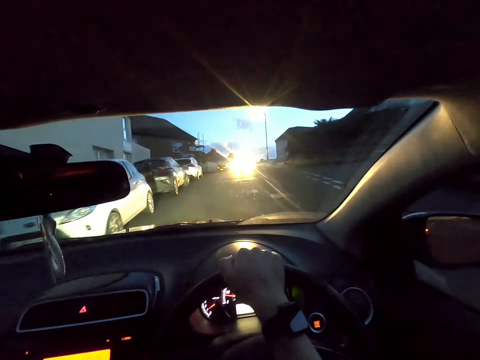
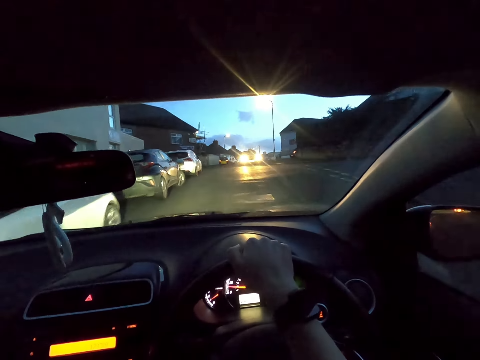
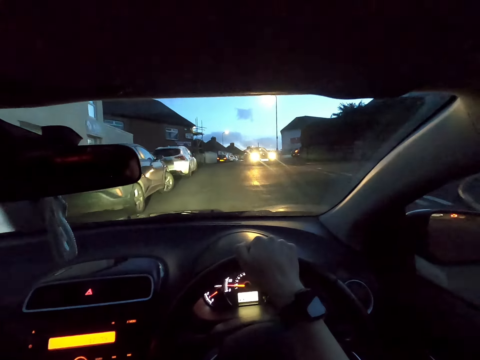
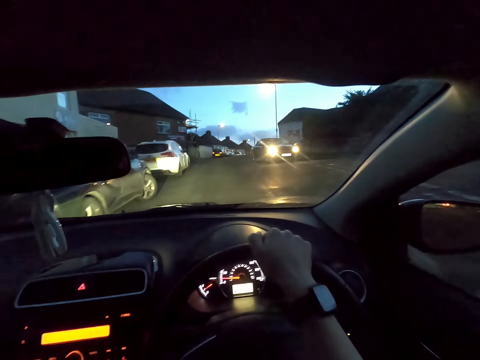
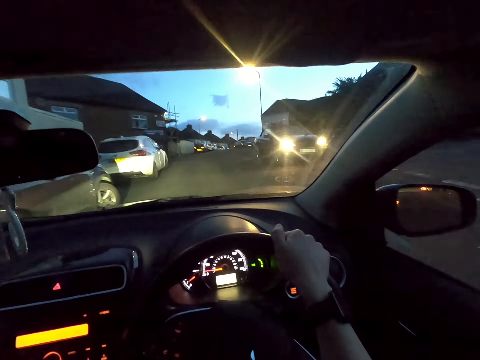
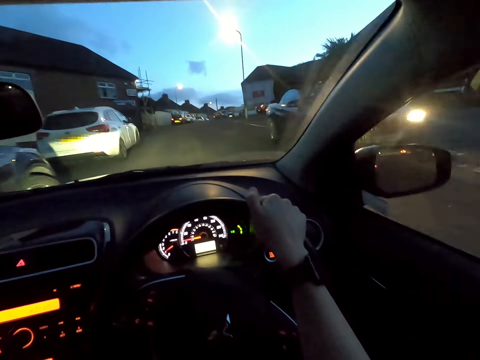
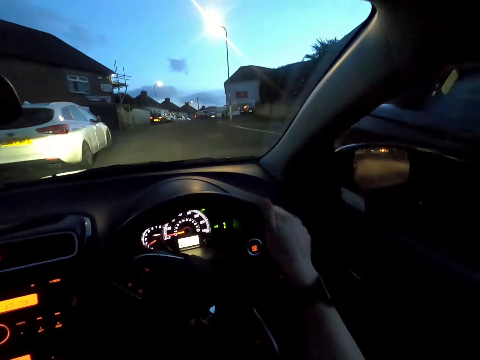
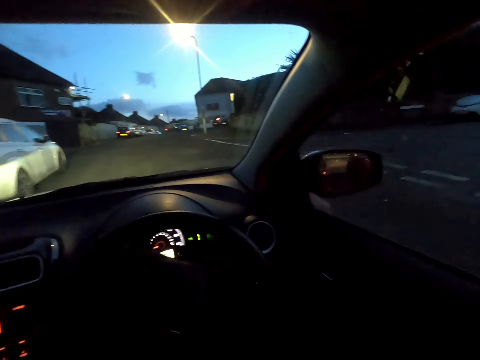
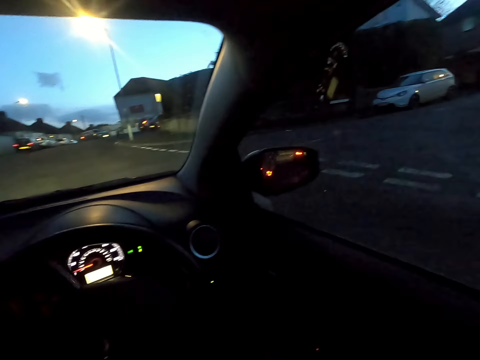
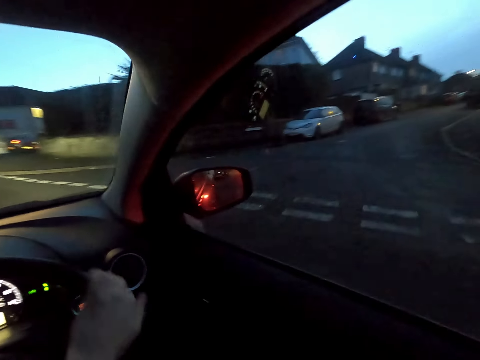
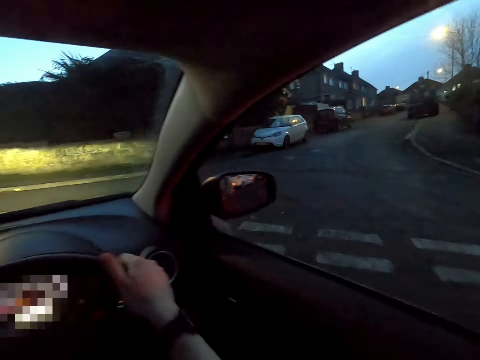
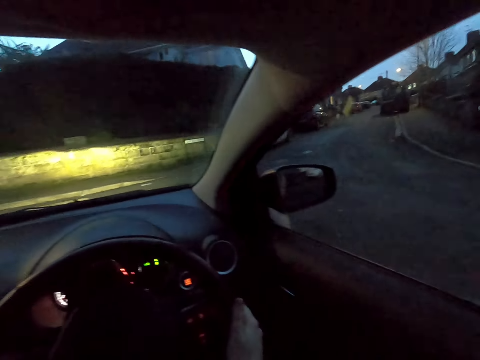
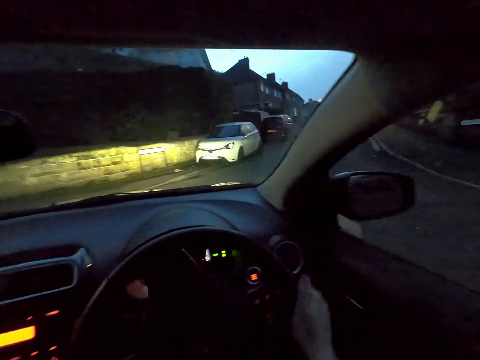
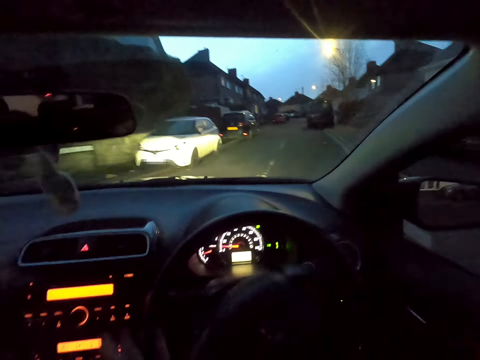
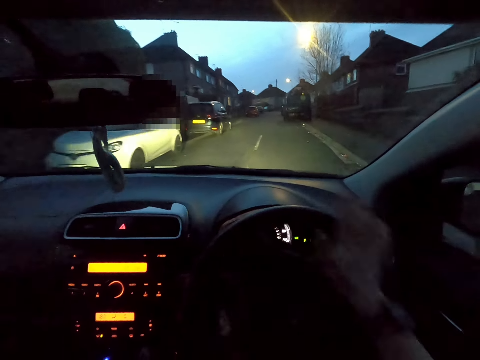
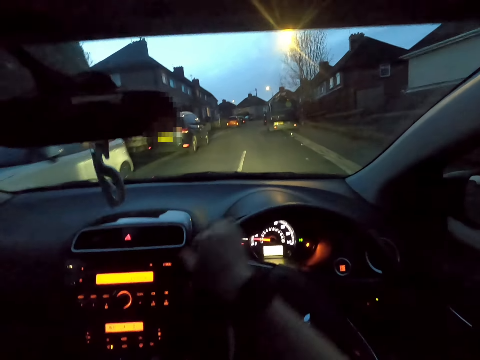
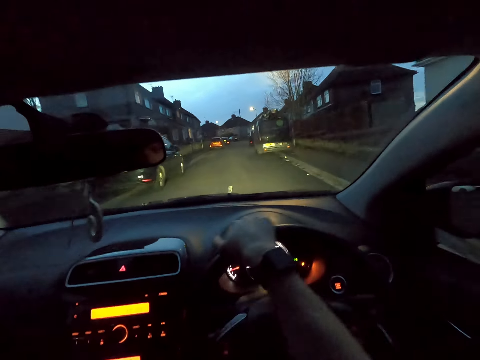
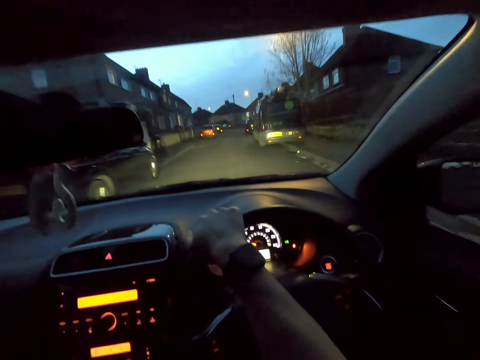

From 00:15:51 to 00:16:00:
The camera wearer turns right.

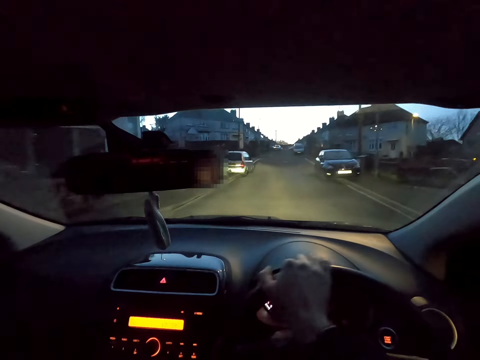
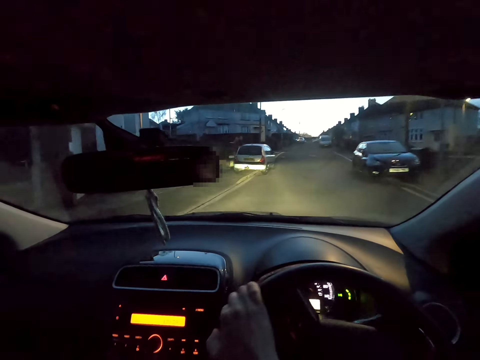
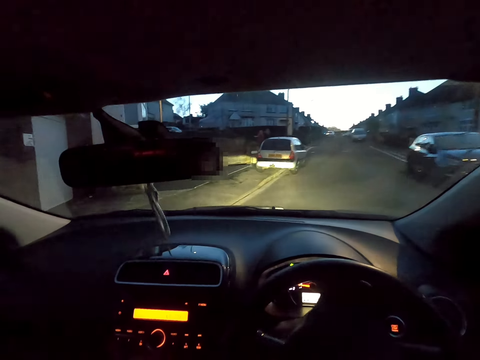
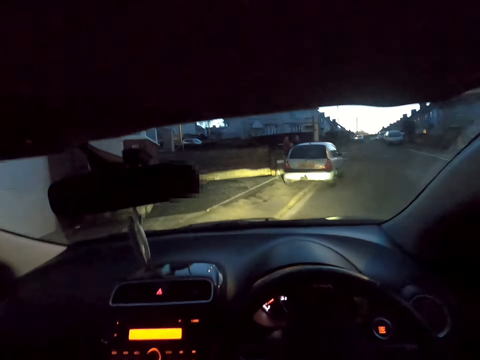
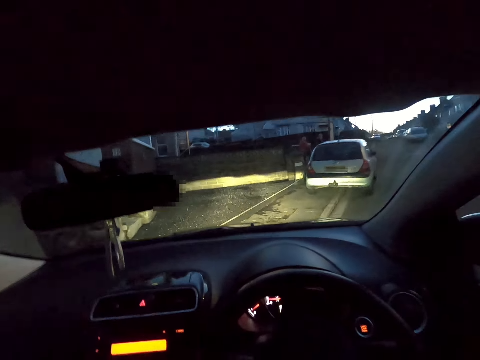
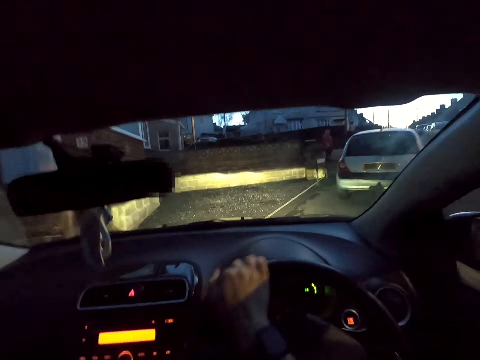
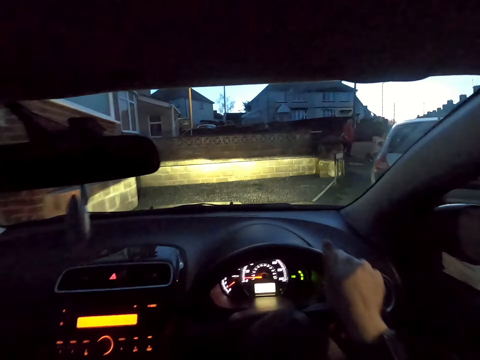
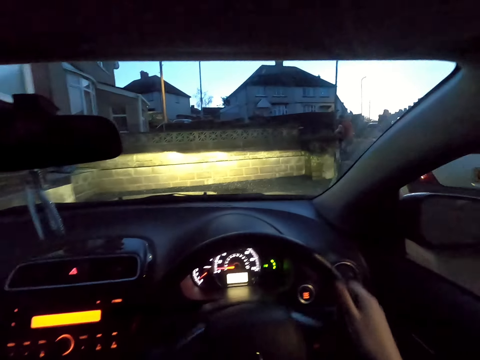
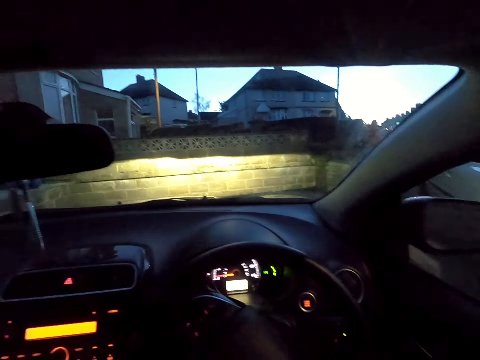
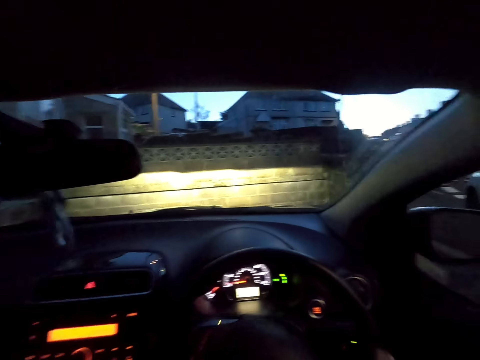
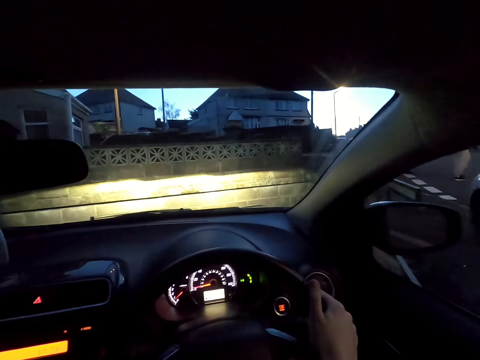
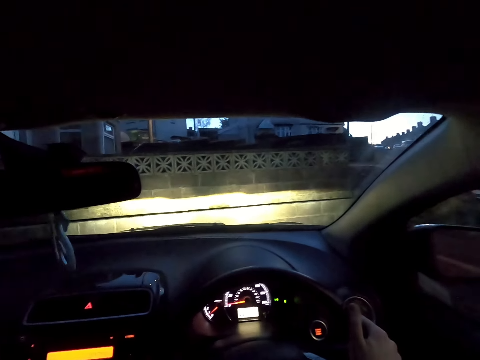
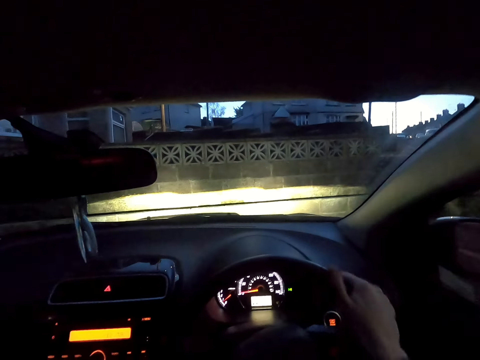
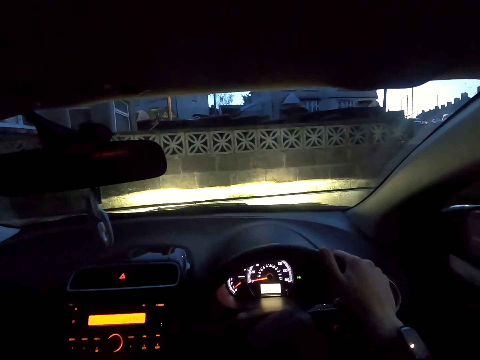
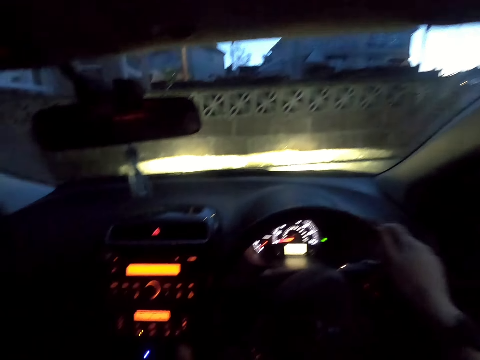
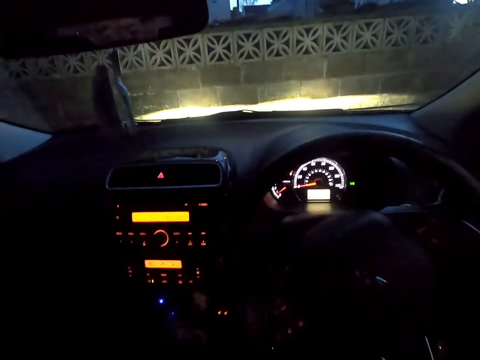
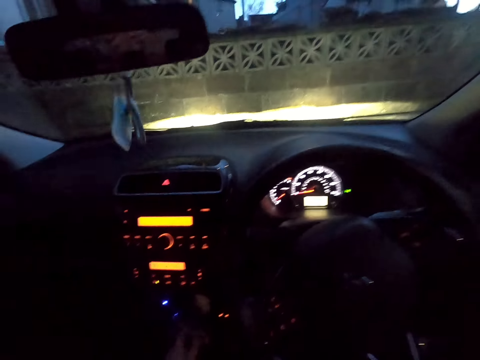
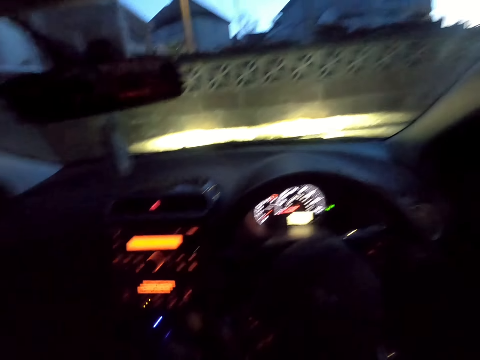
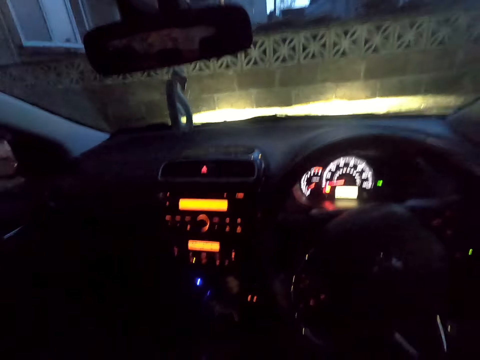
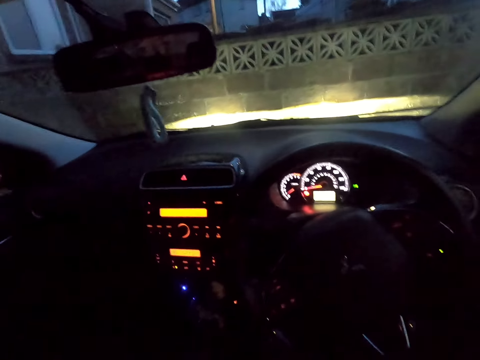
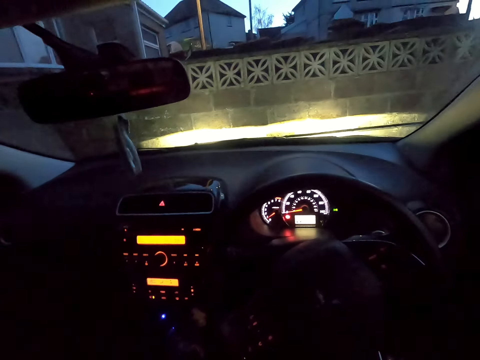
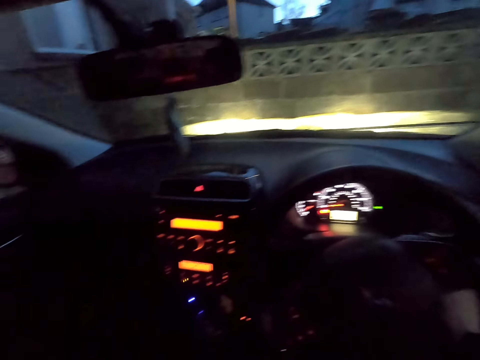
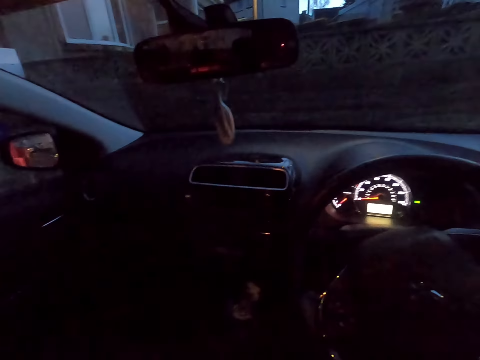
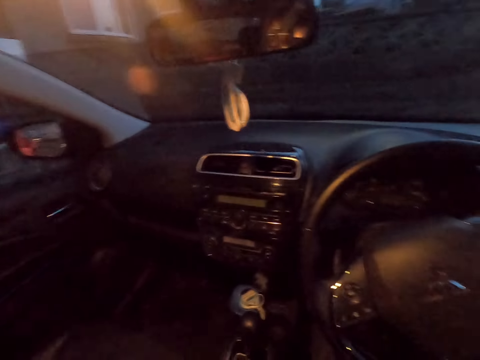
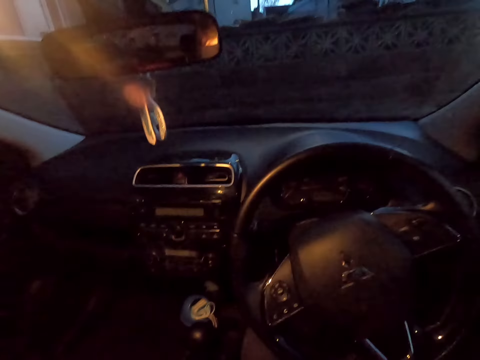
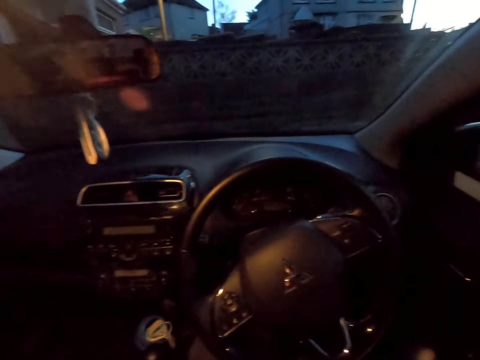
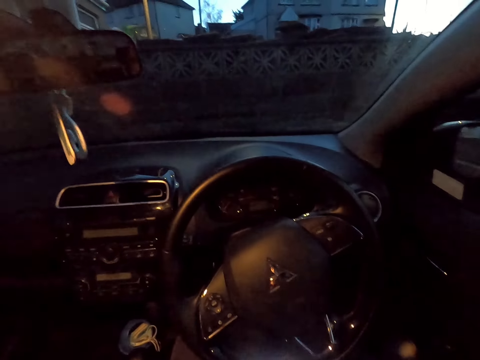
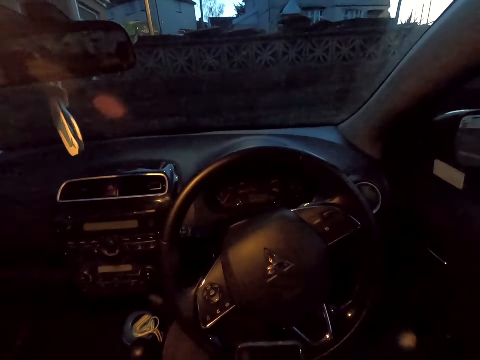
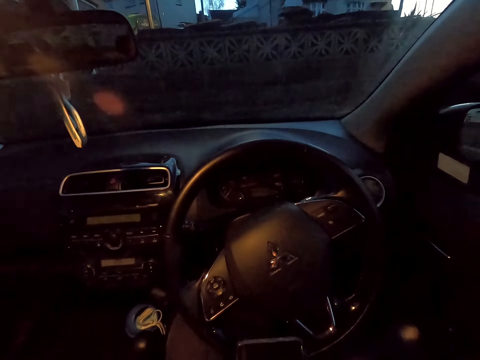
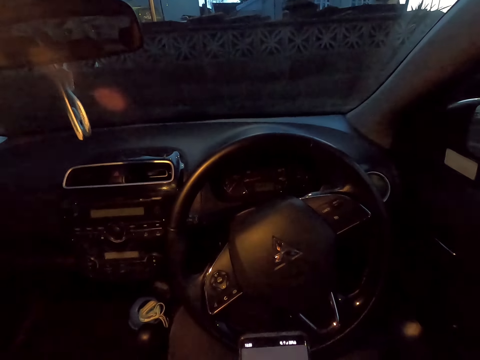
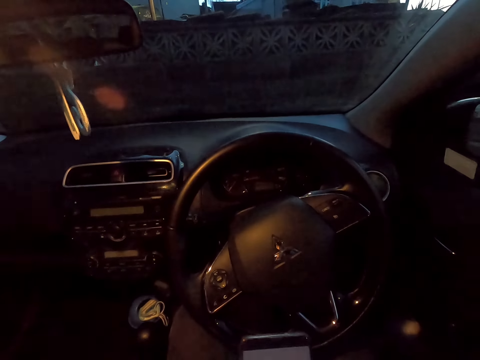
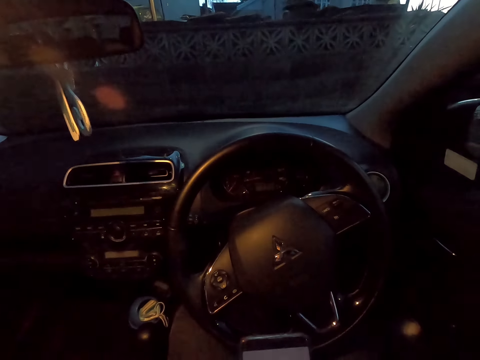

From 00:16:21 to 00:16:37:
The camera wearer parks the car in a car park. They turn the car off. They operate the phone.
